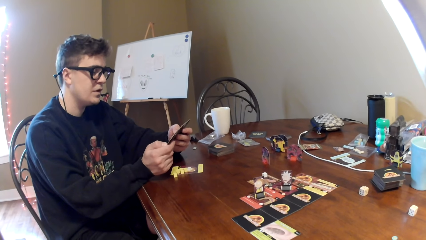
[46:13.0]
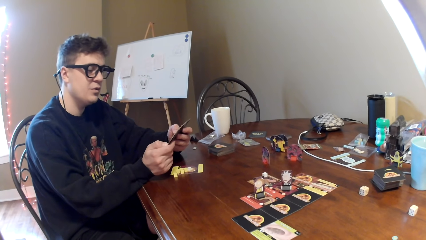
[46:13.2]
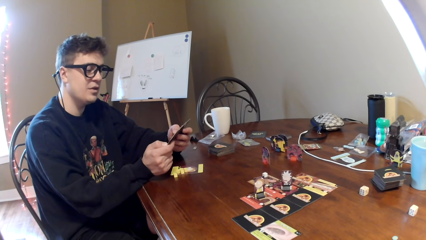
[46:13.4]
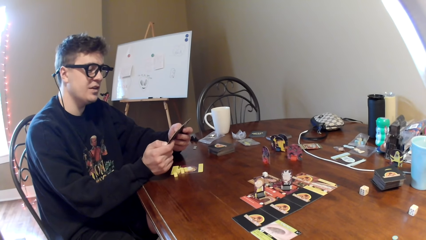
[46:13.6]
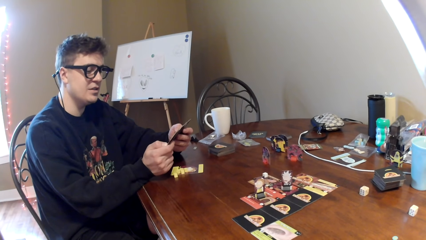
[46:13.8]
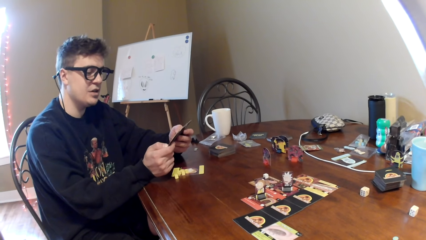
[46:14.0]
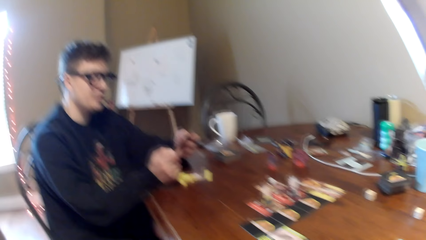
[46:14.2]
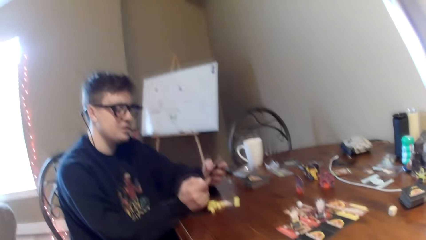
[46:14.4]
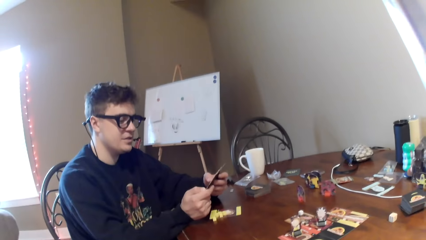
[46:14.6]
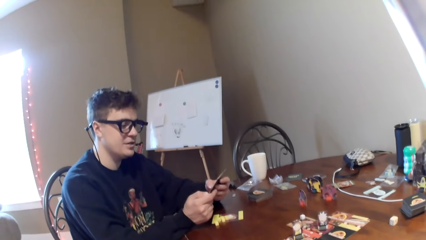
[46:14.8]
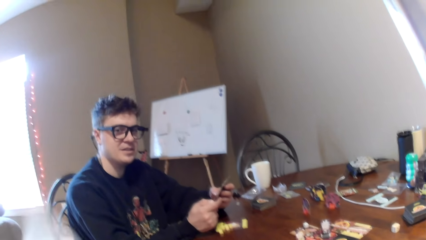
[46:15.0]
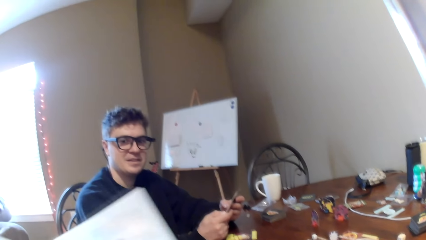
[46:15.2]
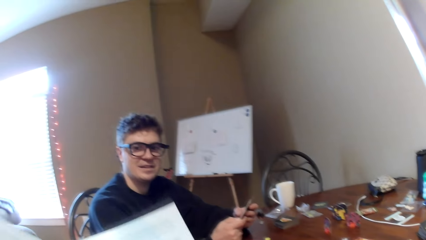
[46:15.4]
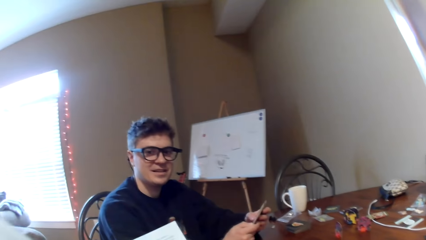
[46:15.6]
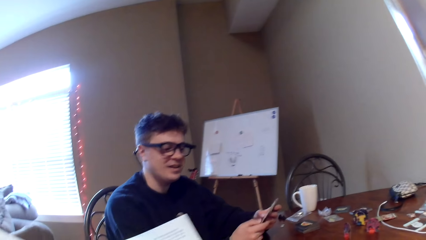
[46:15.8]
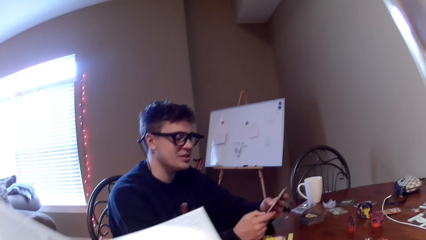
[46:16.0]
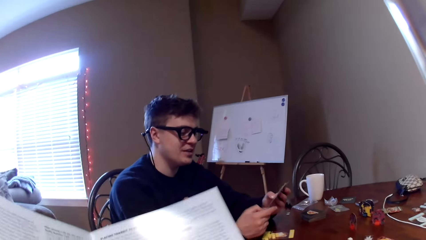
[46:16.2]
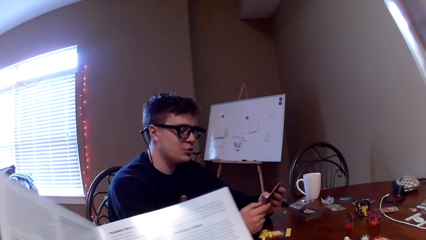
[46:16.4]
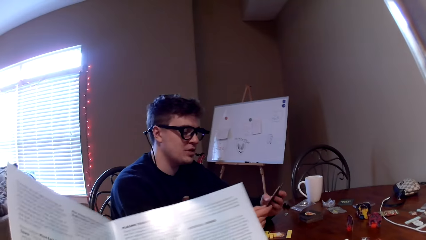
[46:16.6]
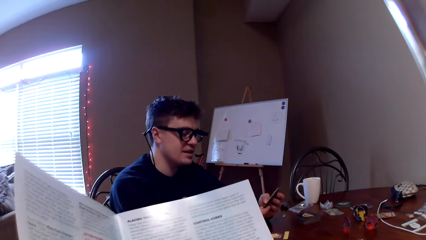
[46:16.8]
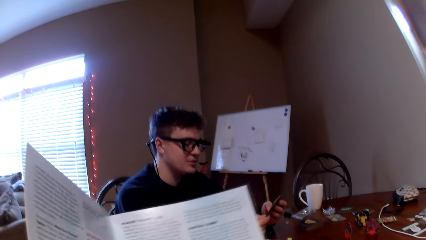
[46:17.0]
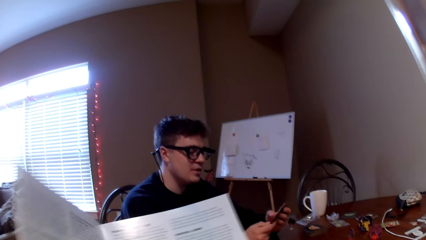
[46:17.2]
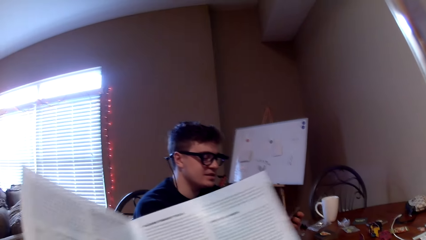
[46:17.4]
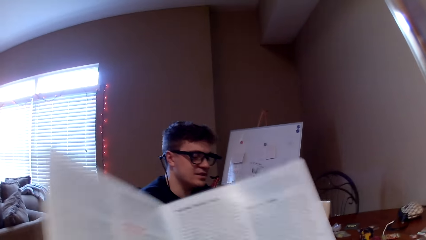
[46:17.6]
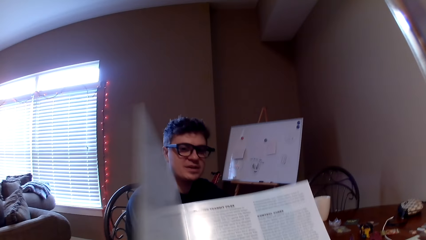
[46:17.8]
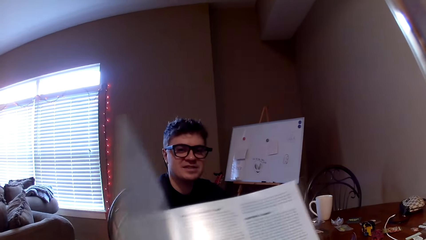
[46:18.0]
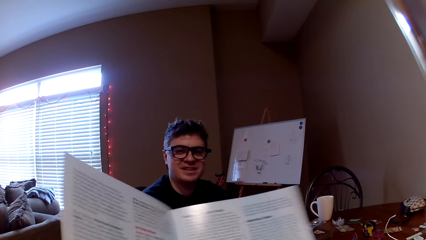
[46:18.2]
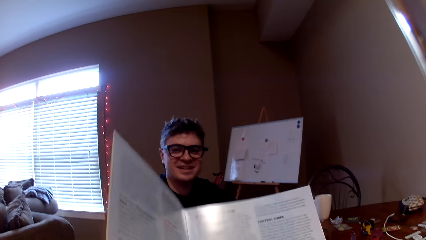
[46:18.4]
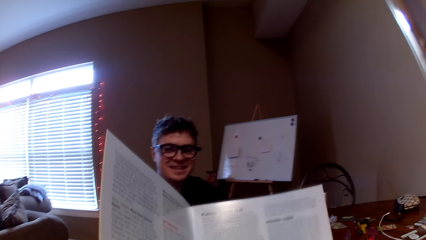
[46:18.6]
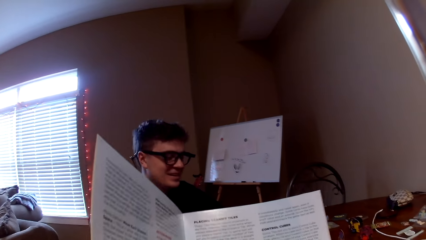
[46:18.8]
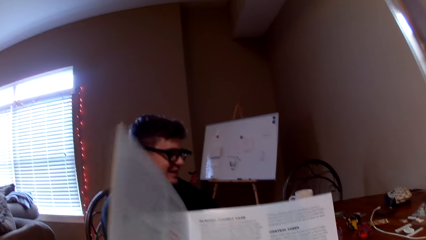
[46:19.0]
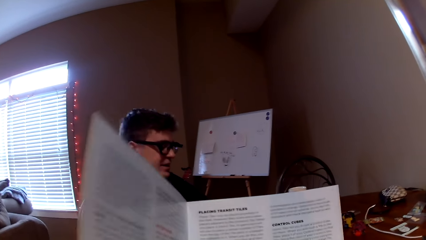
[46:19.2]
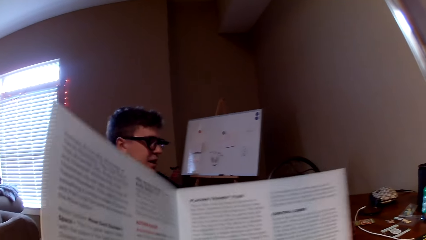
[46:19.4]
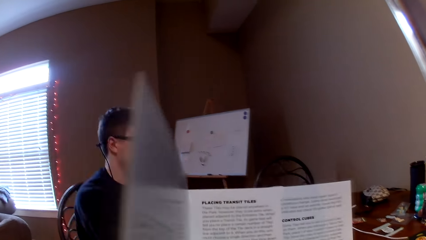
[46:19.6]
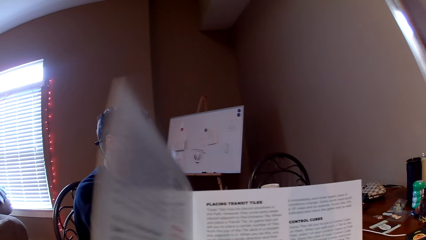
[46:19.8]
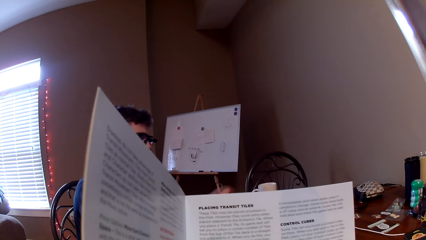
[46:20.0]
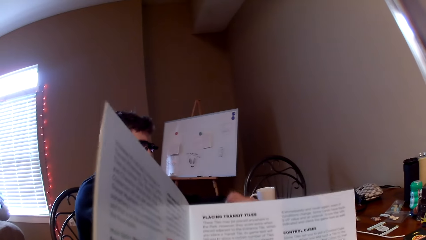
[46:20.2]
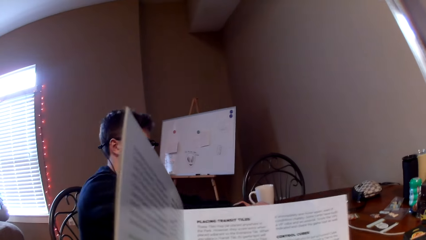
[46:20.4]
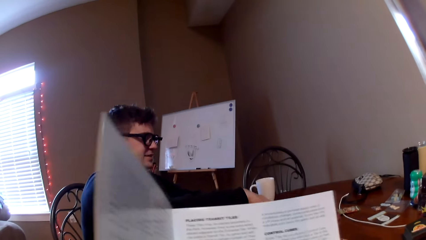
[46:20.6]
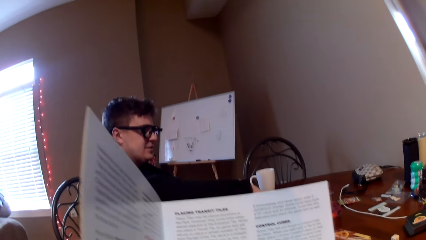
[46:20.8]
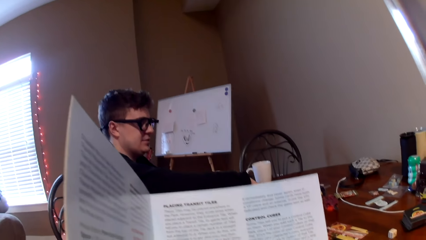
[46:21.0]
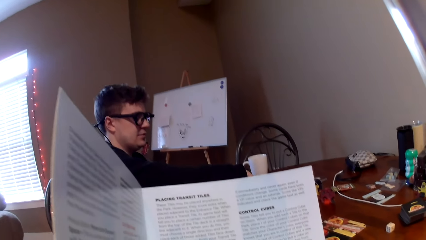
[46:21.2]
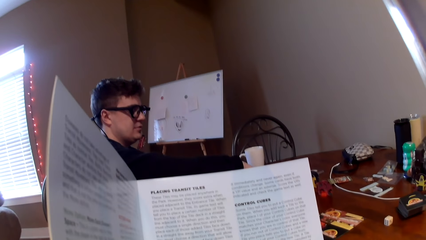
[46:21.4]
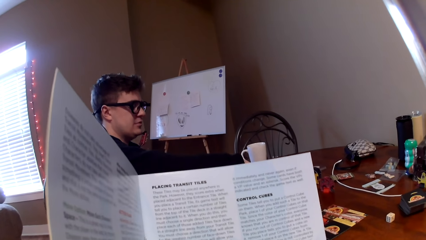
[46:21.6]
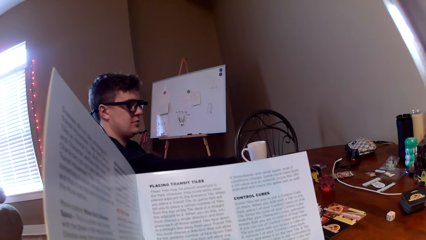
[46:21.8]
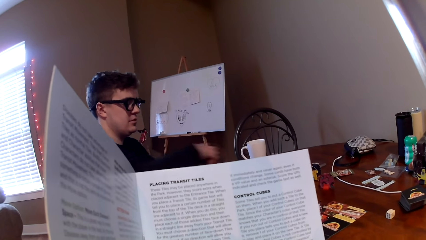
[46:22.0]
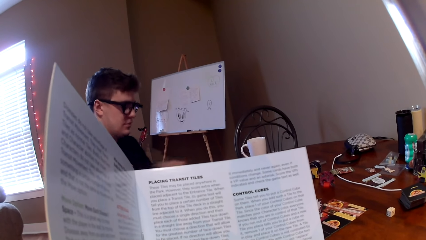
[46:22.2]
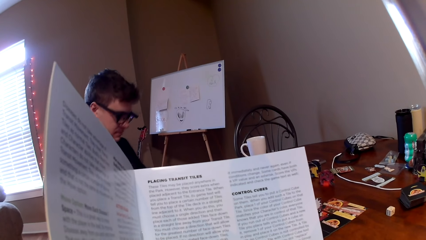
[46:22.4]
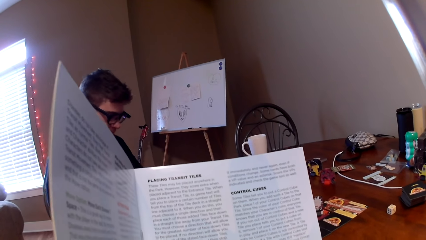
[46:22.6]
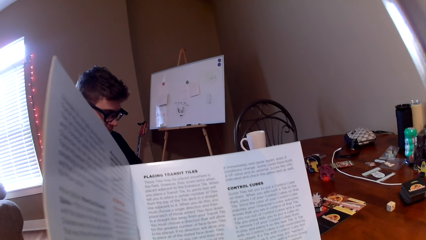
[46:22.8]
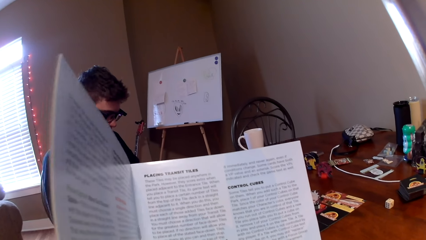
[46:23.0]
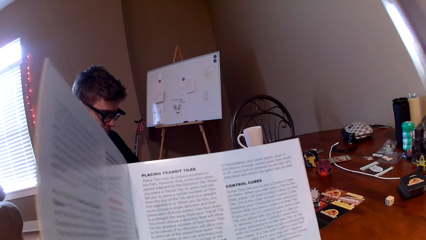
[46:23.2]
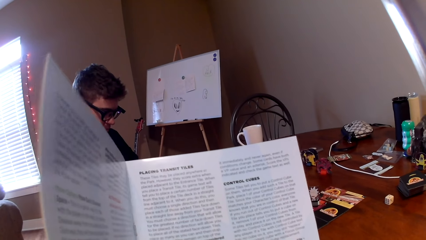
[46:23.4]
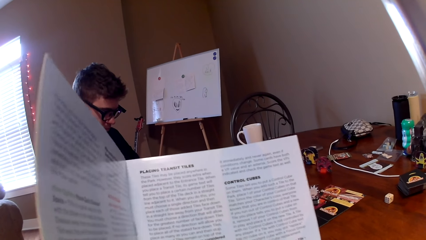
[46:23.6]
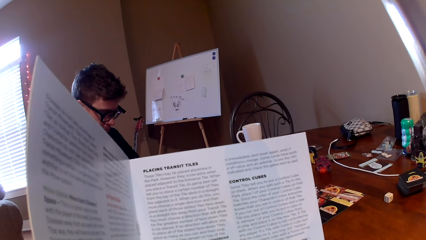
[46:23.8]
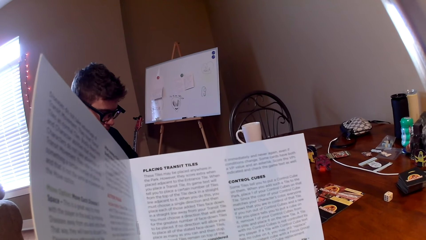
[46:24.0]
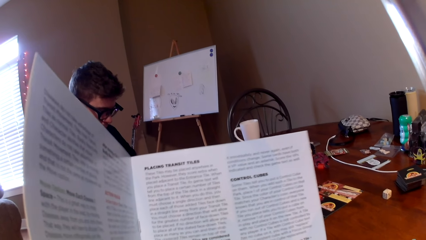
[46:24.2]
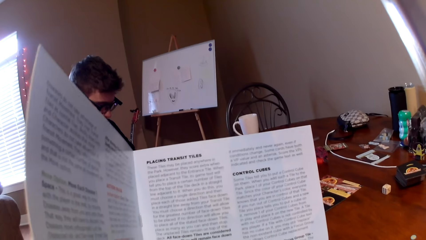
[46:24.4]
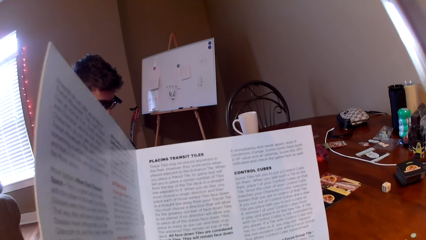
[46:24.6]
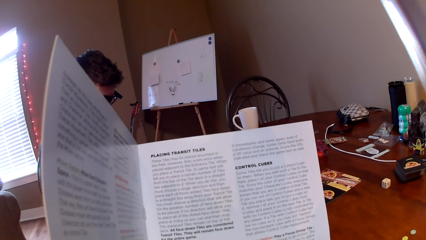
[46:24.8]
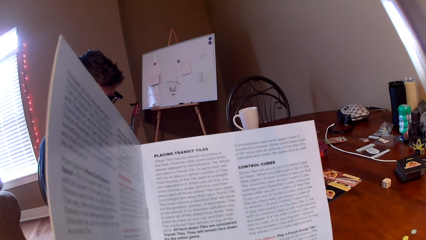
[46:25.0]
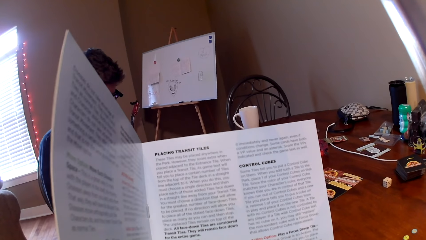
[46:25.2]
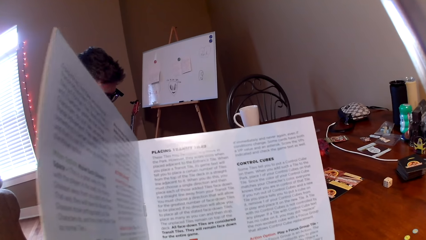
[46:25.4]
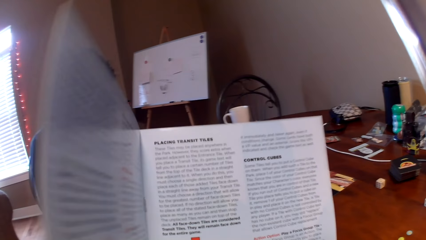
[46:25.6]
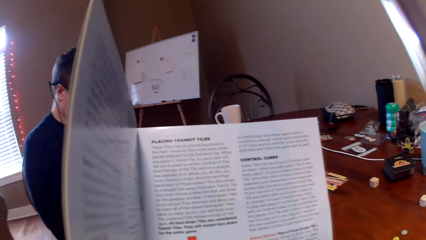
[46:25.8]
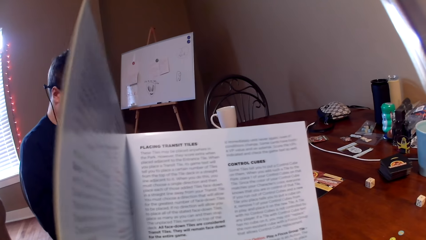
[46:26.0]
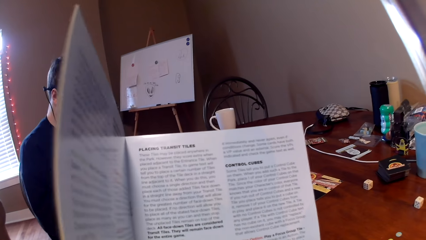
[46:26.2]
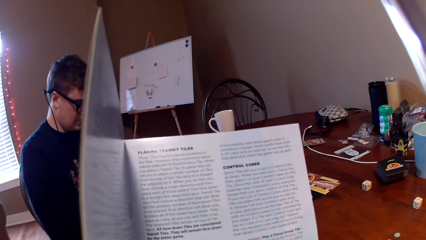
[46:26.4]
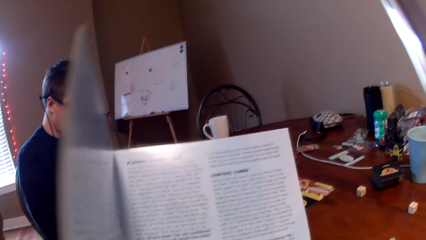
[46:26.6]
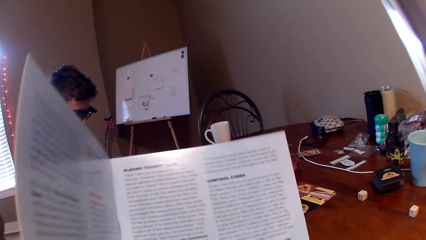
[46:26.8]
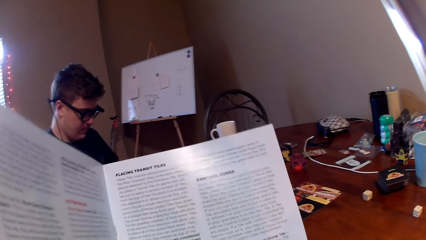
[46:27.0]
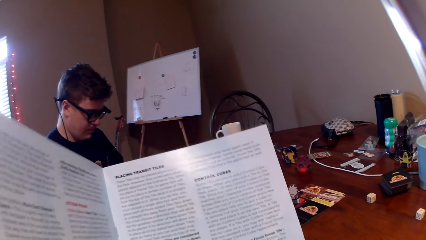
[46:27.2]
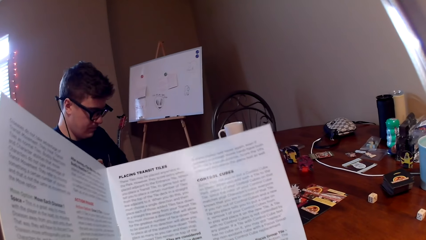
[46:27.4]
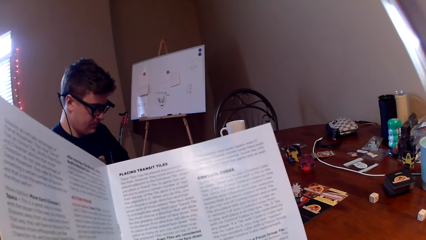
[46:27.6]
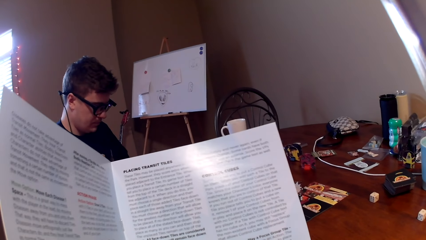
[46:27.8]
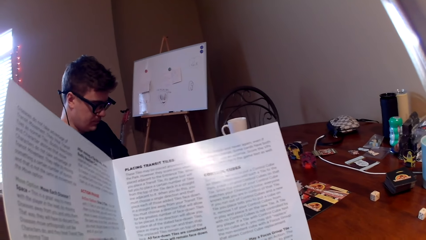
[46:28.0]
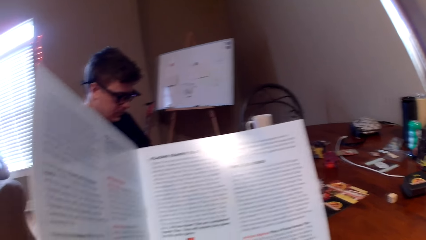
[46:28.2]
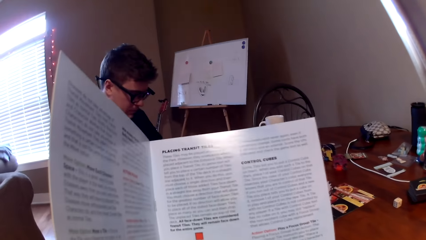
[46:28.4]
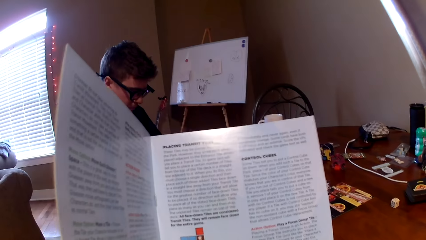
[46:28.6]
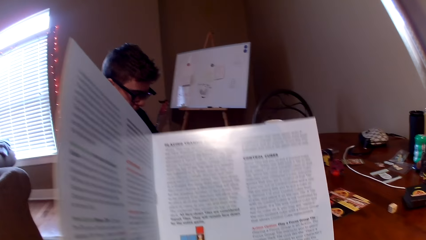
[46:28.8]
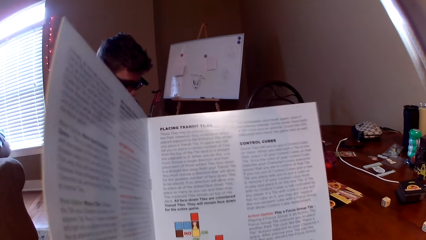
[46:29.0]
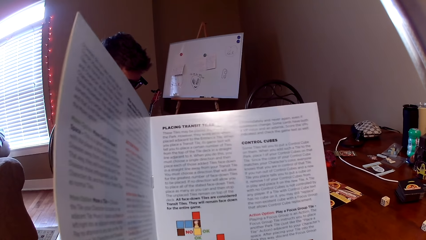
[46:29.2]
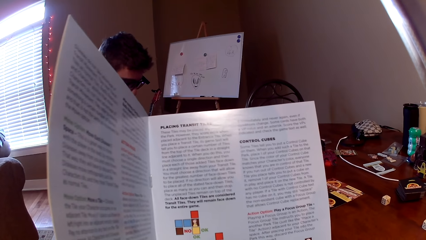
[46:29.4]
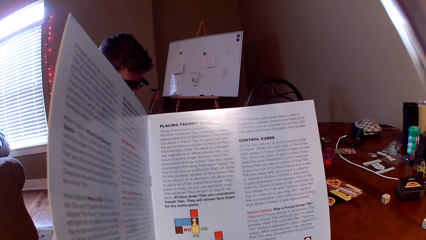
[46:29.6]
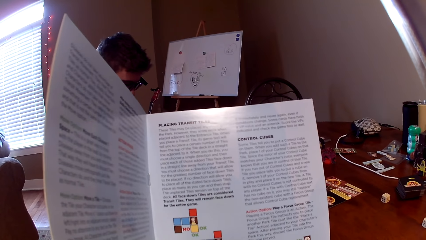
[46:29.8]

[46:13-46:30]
A man responds to the camera wearer. The camera wearer looks around. They read the book. They move the booklet on the hands, talk to the man and look at the book.
